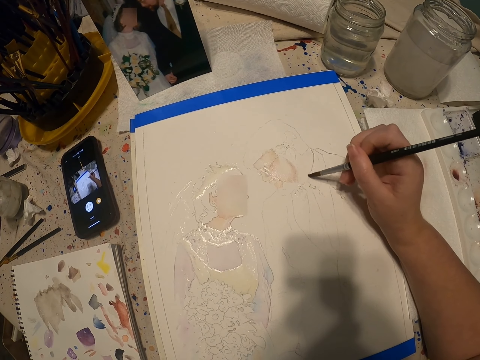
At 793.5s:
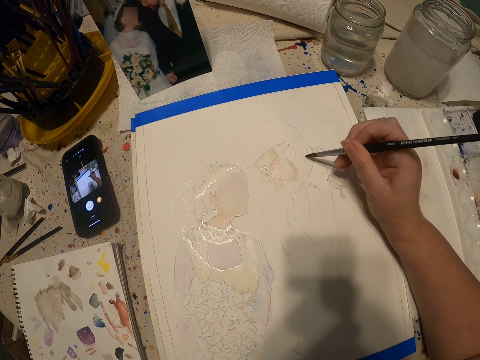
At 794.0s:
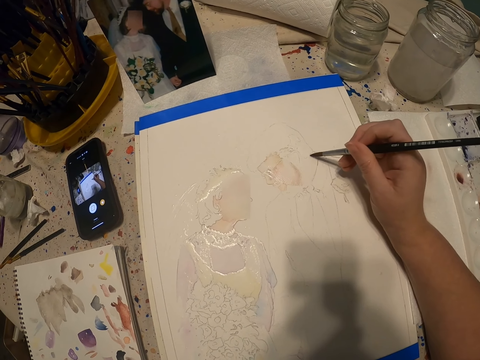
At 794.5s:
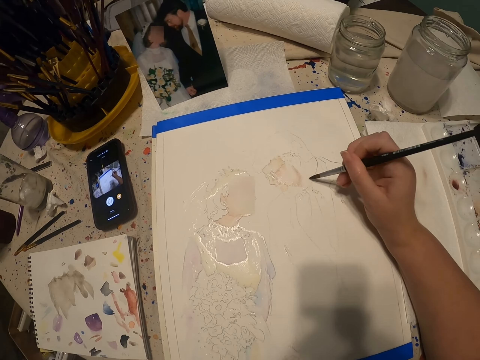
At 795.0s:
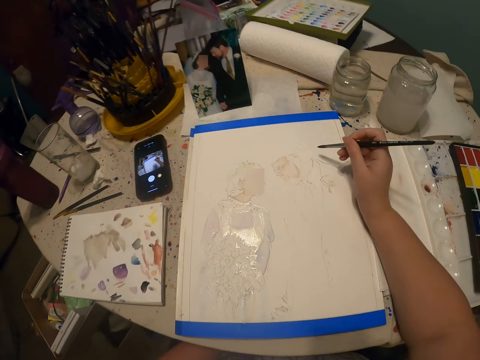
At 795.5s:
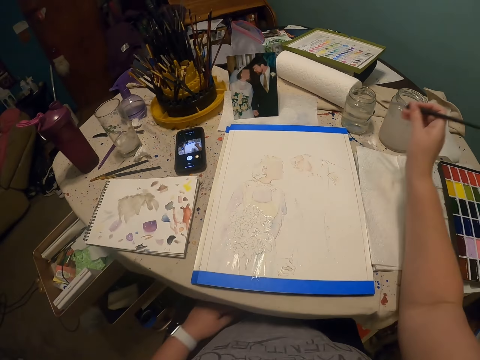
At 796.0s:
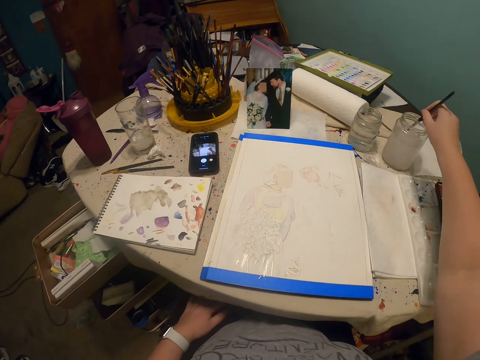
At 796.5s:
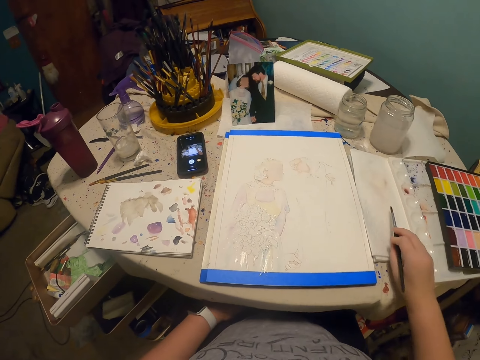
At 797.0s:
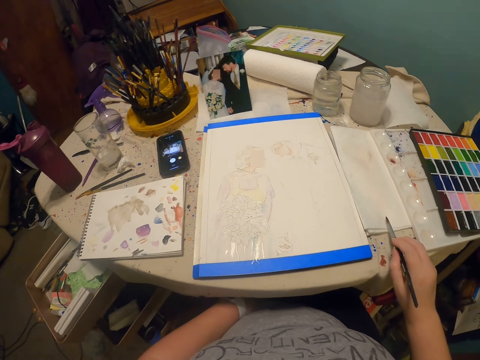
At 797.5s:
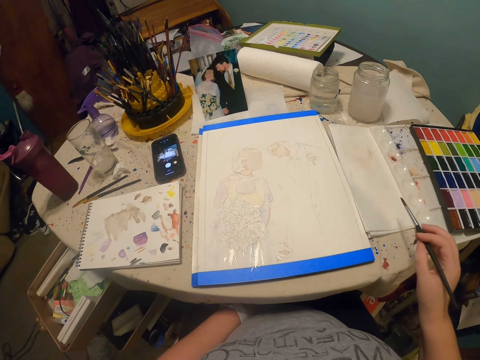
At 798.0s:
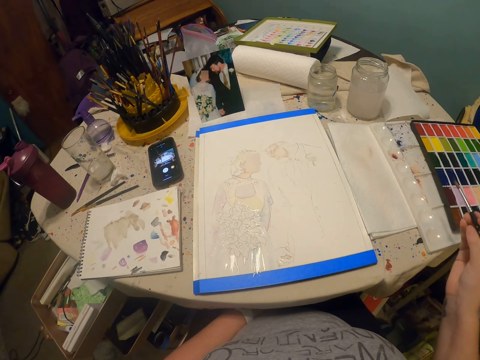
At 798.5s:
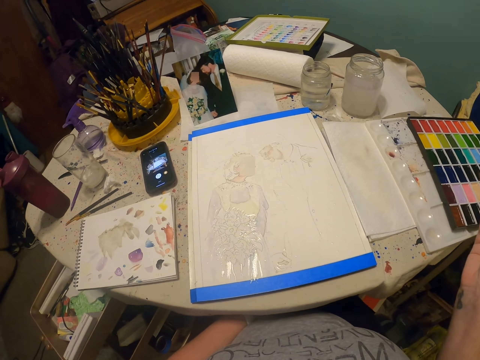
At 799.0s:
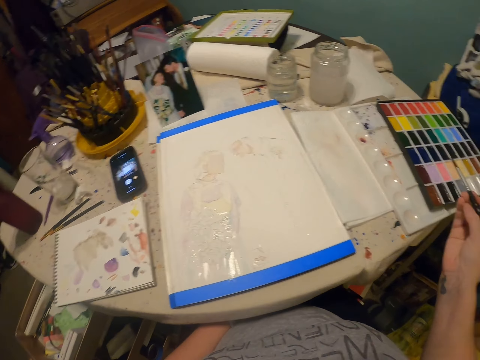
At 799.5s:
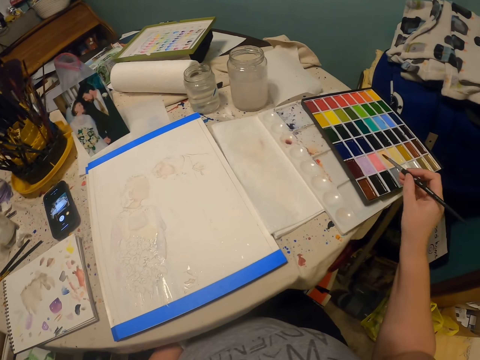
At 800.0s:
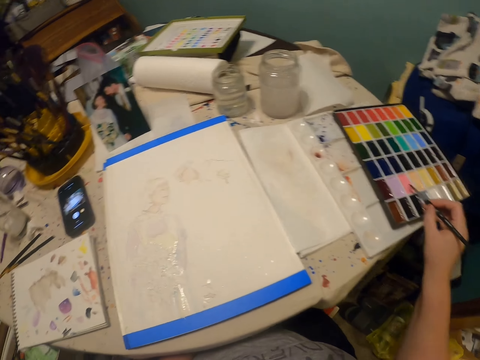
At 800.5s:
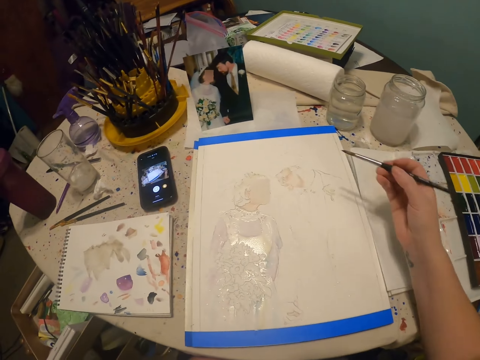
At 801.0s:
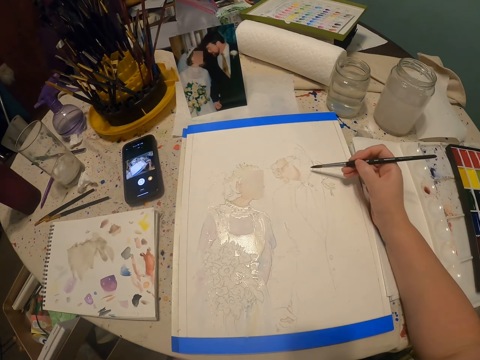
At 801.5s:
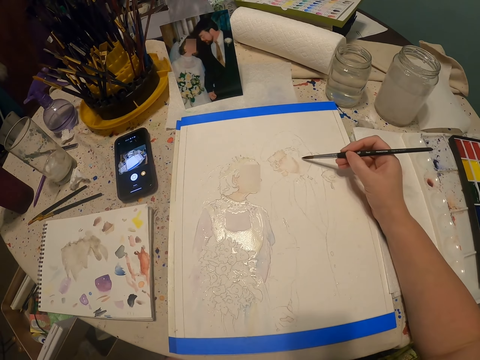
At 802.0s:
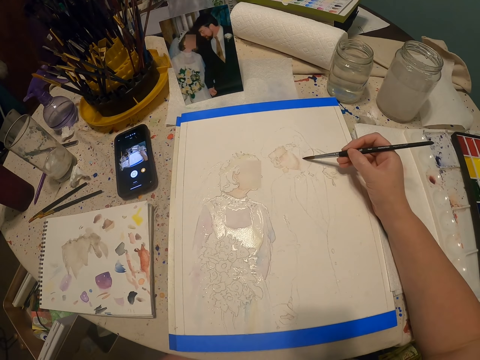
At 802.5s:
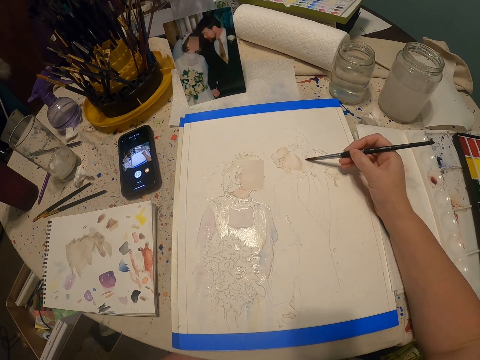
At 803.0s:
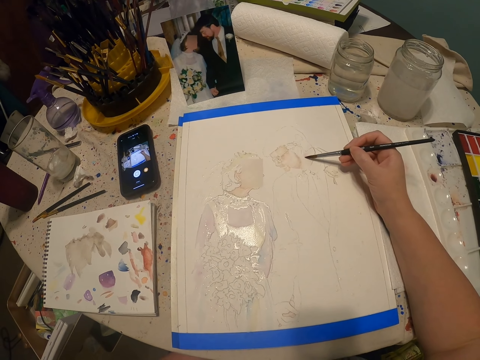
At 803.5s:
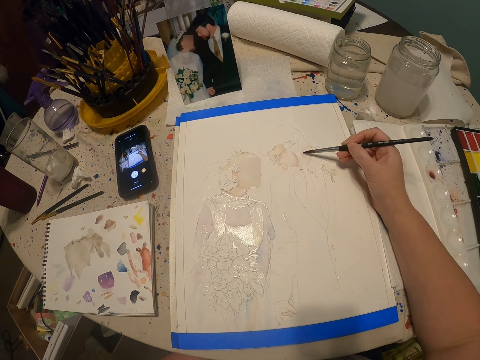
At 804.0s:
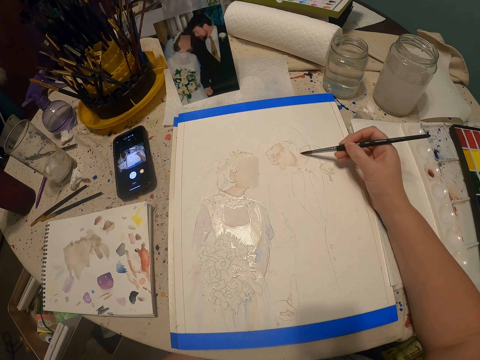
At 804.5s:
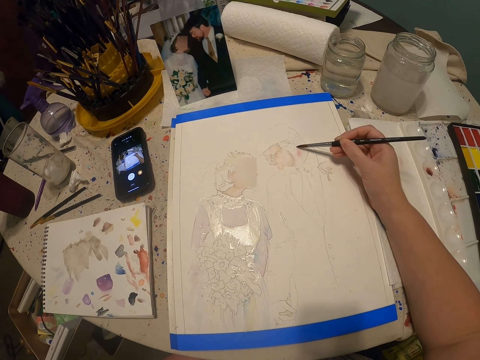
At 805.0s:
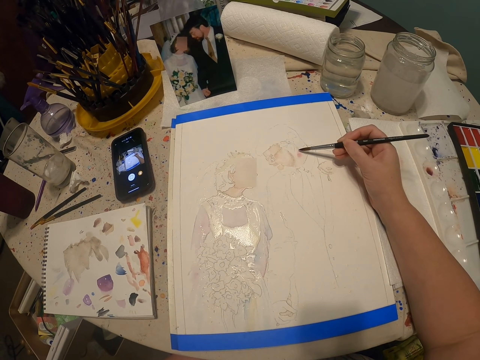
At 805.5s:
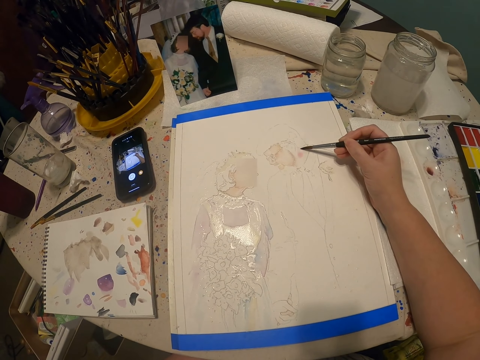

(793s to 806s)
The camera wearer dips the paint brush in water. They wipe the brush on the paper towel. They look around. They coat the brush with paint. They paint the drawing with the paint brush.

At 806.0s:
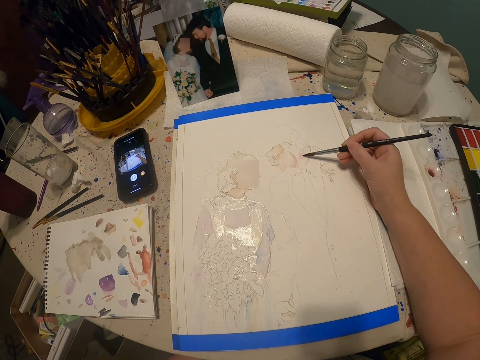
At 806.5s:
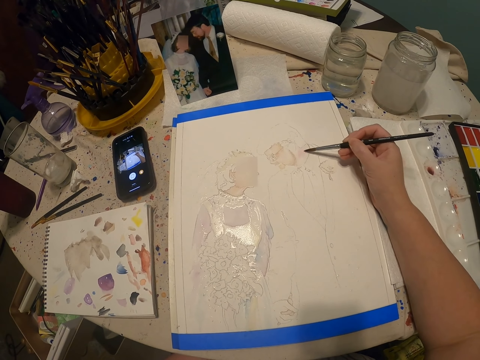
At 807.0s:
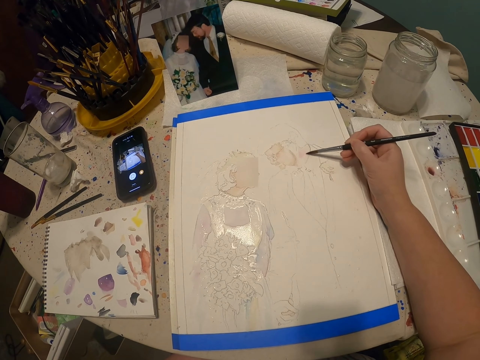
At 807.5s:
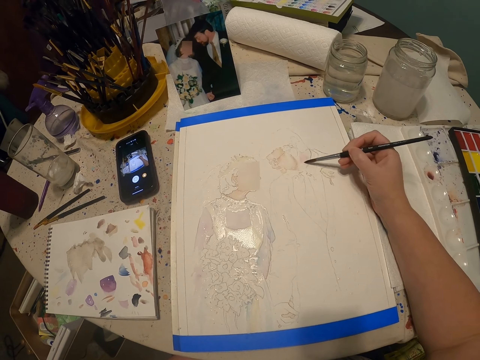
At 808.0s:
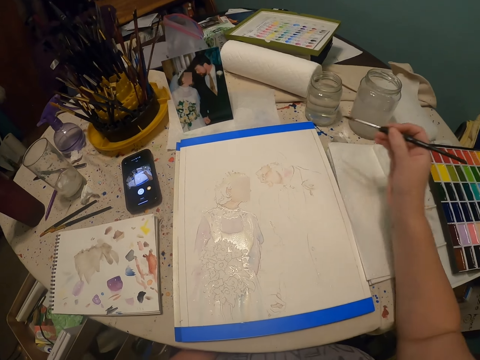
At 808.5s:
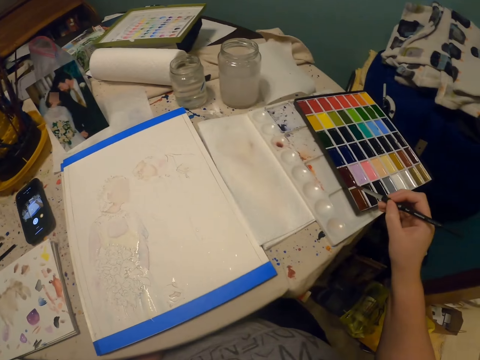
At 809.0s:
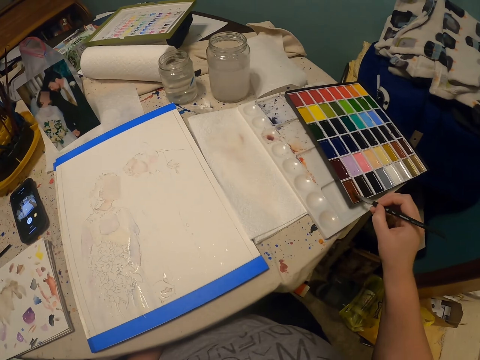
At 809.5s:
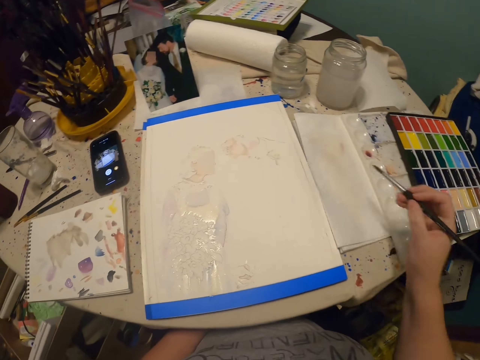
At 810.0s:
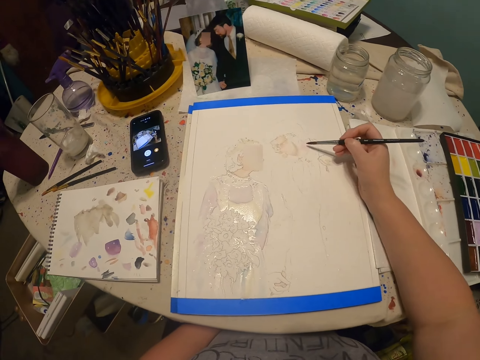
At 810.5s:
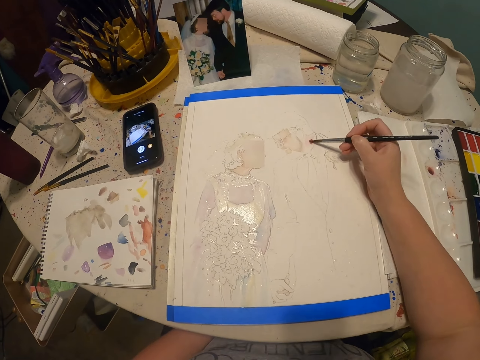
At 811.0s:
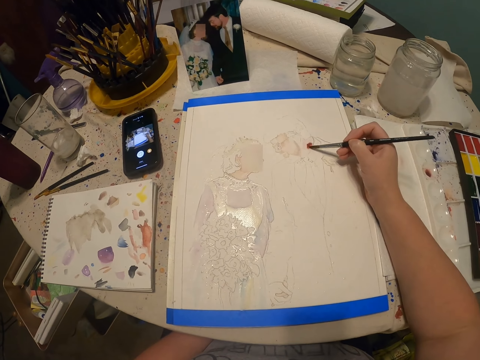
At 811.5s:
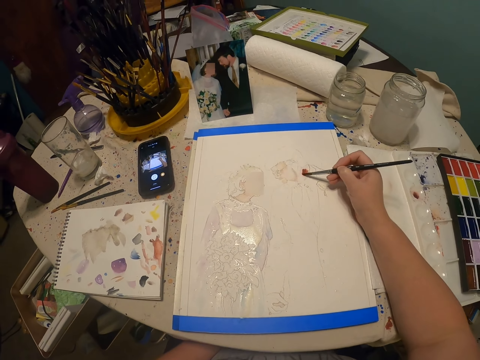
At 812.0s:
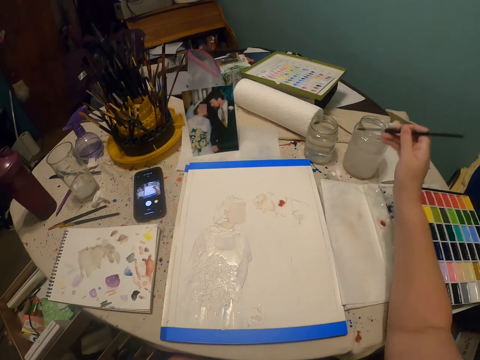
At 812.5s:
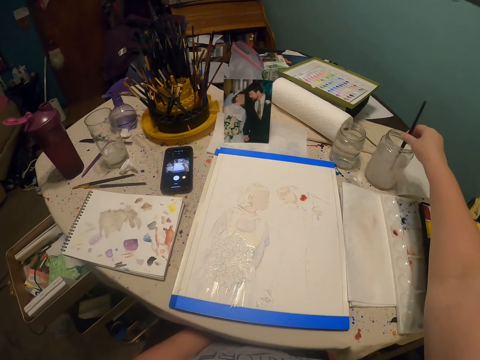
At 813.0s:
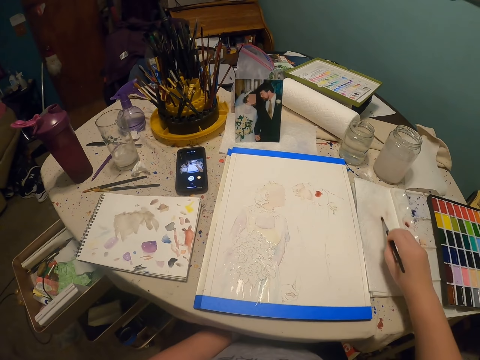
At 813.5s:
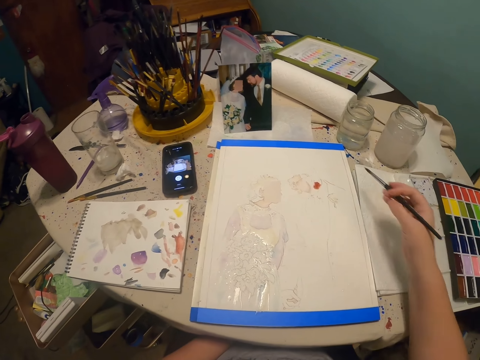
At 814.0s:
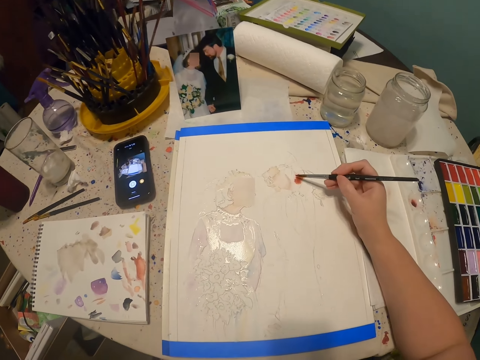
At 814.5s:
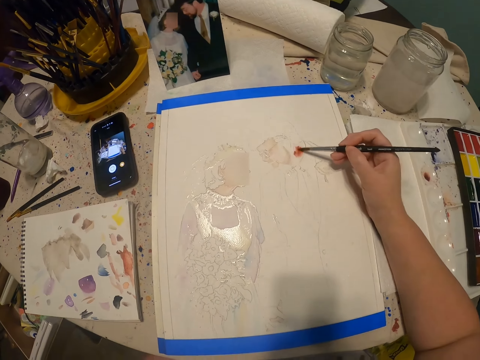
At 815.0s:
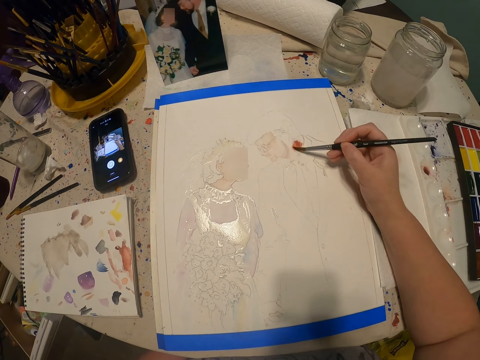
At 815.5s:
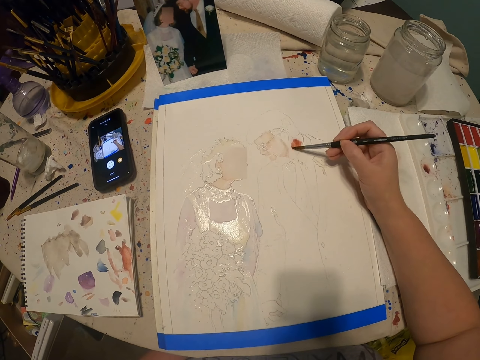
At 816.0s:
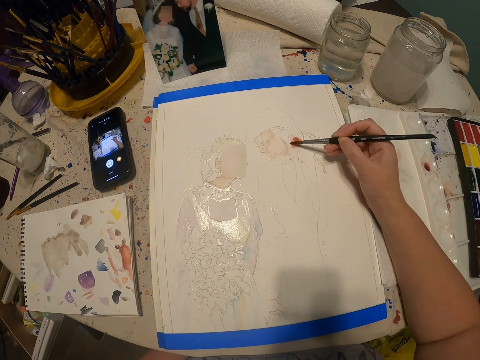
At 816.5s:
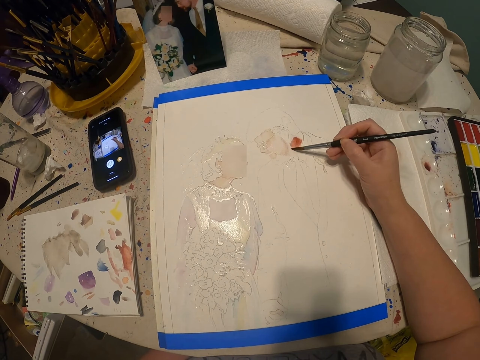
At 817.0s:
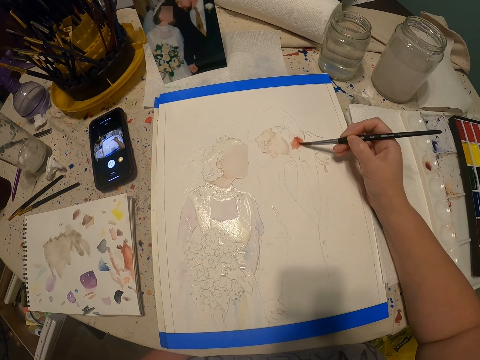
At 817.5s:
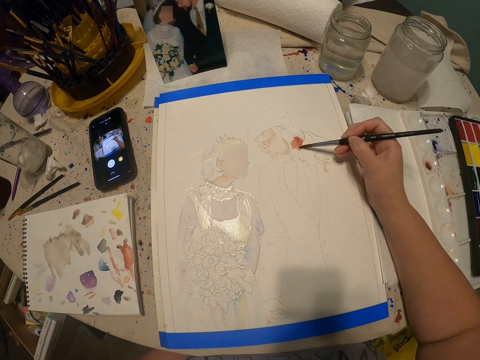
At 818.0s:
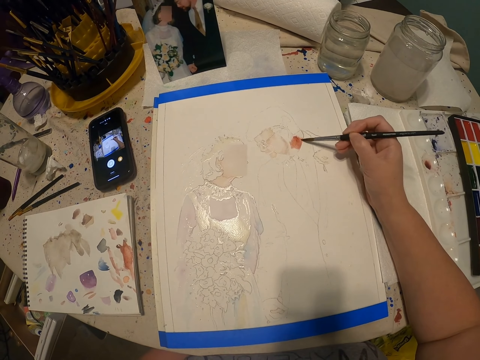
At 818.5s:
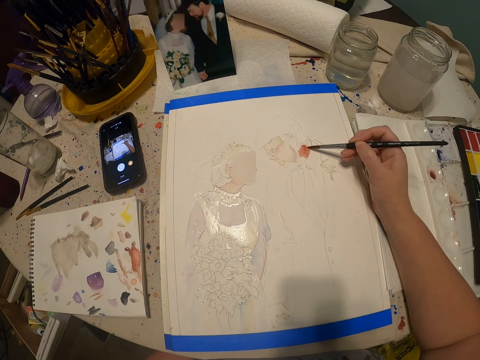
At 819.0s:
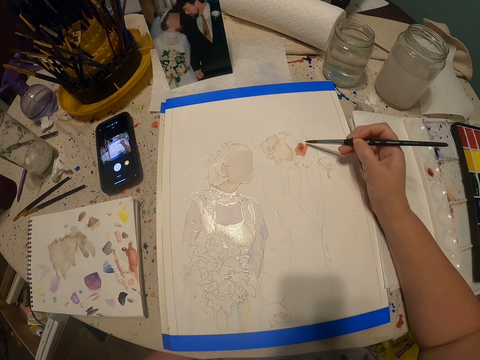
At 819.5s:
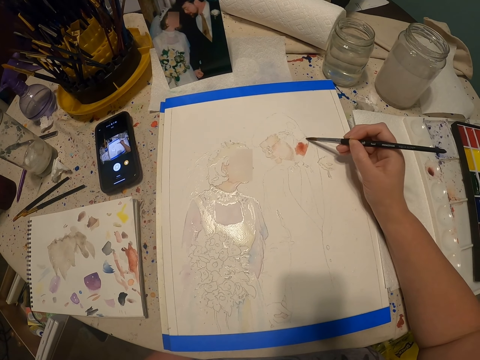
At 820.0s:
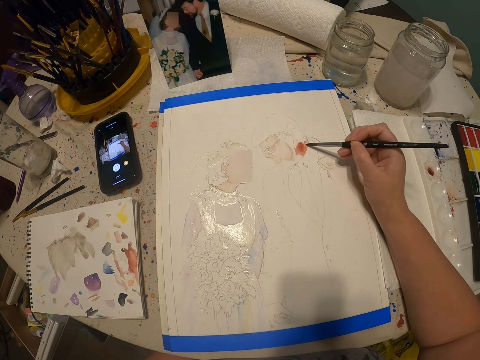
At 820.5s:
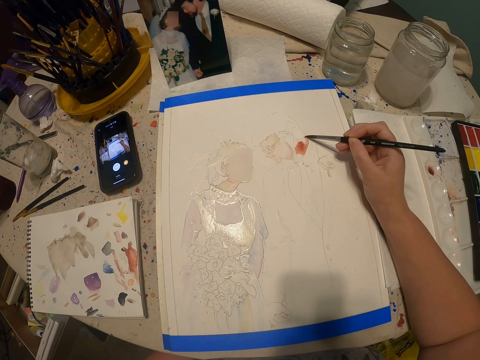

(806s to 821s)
The camera wearer coats the brush with paint. They paint with the paint brush, and paint on the paper. They dip the paint brush in water. They rub the paint brush on the paper. They paint with the paint brush.
